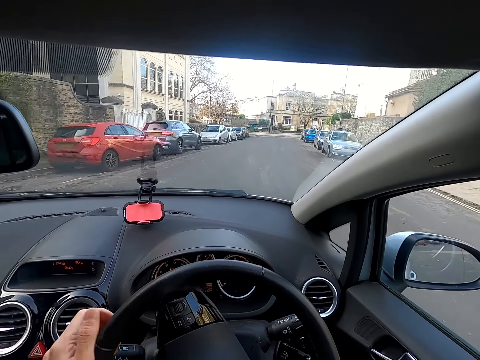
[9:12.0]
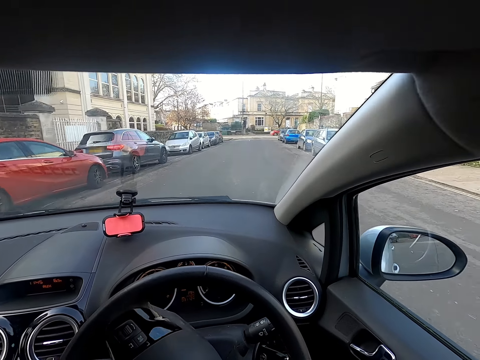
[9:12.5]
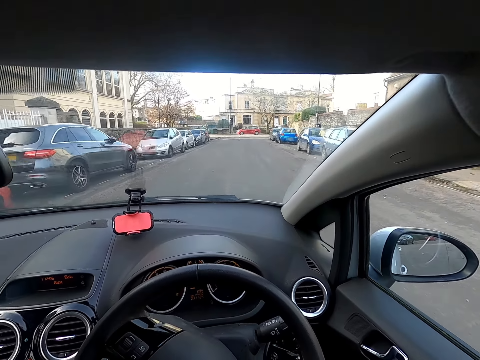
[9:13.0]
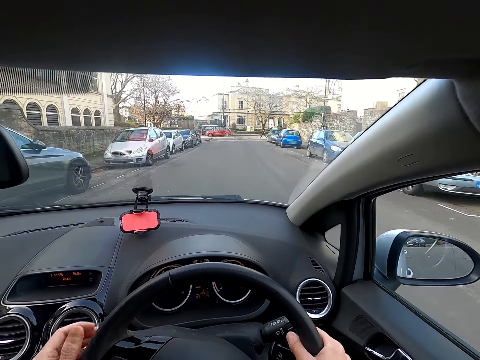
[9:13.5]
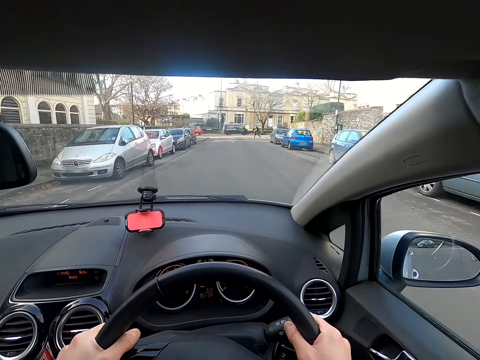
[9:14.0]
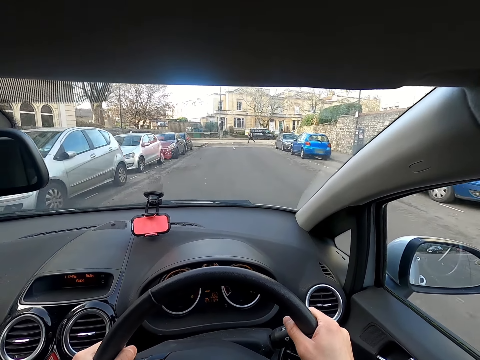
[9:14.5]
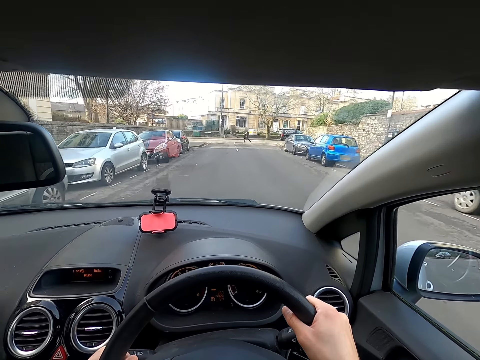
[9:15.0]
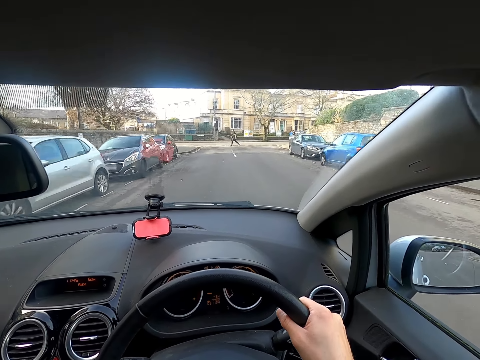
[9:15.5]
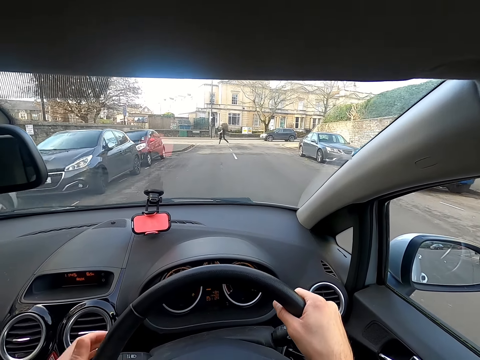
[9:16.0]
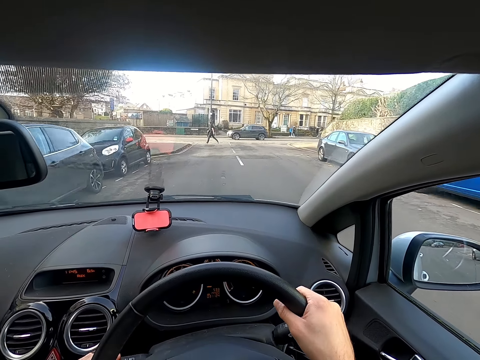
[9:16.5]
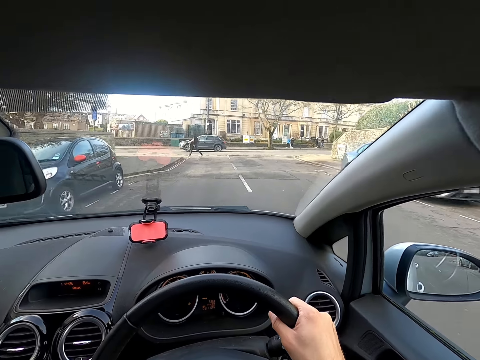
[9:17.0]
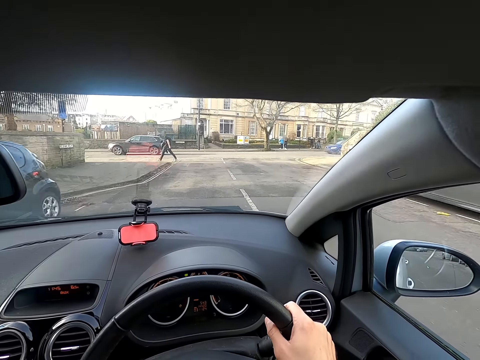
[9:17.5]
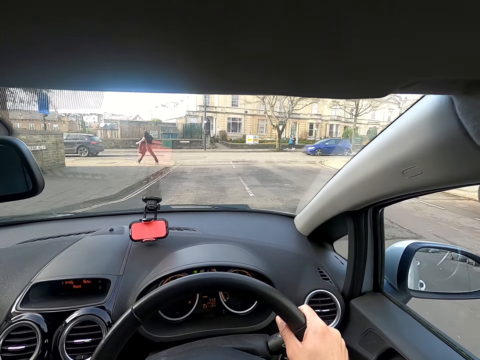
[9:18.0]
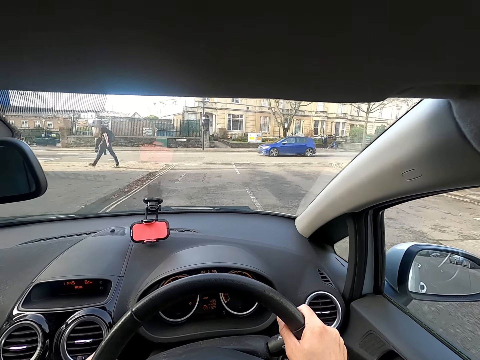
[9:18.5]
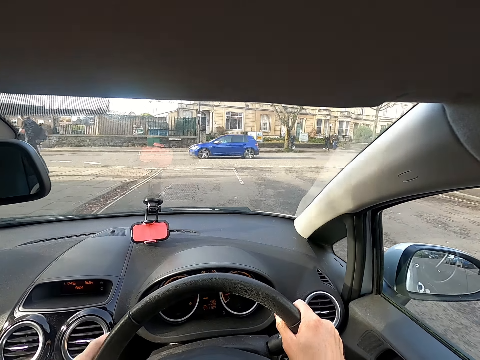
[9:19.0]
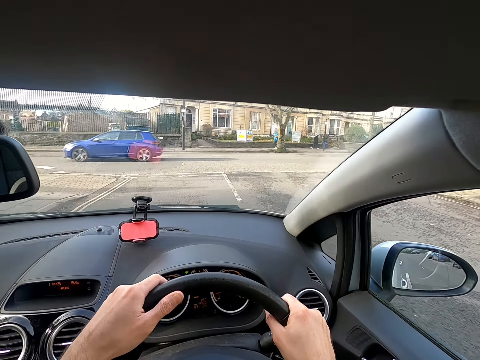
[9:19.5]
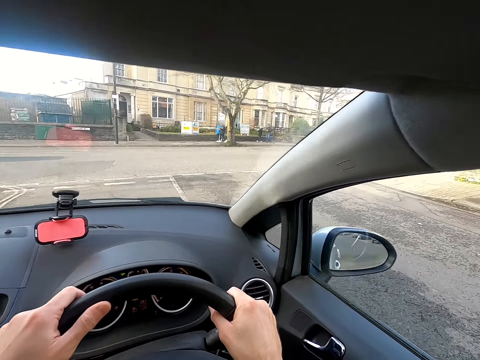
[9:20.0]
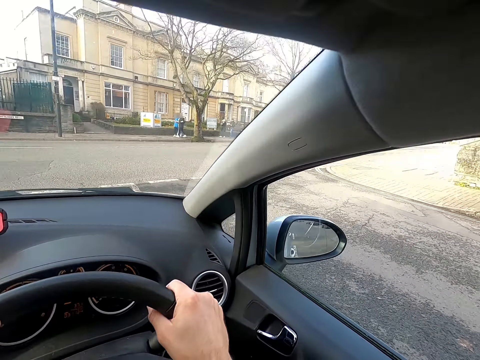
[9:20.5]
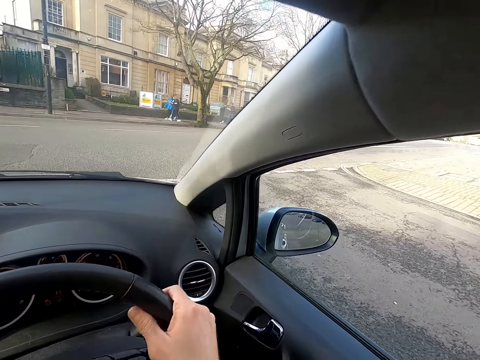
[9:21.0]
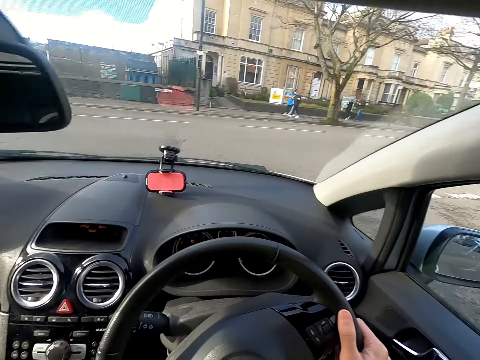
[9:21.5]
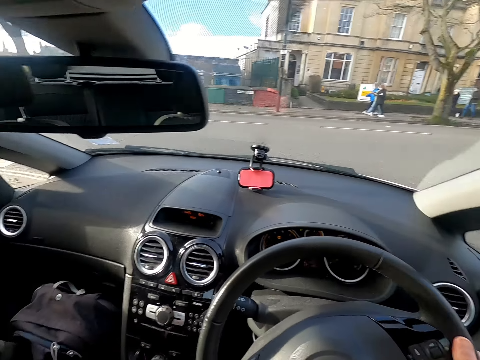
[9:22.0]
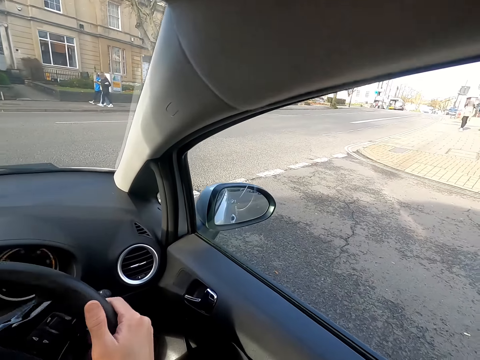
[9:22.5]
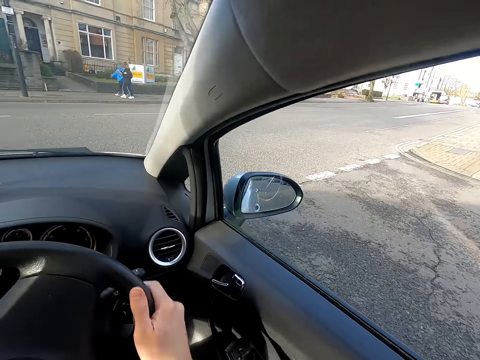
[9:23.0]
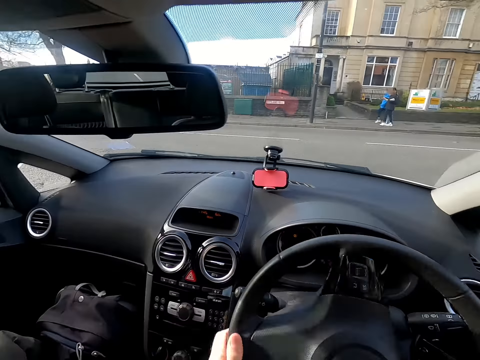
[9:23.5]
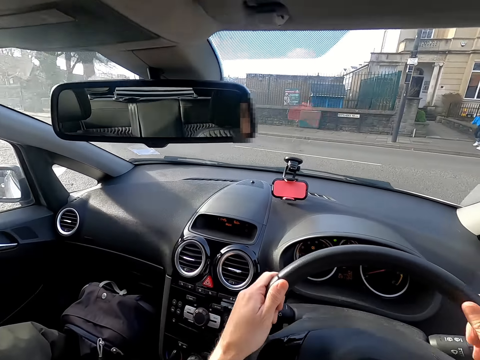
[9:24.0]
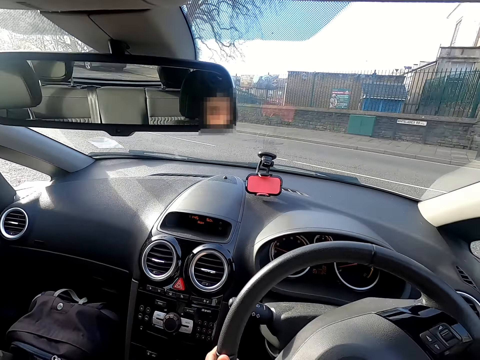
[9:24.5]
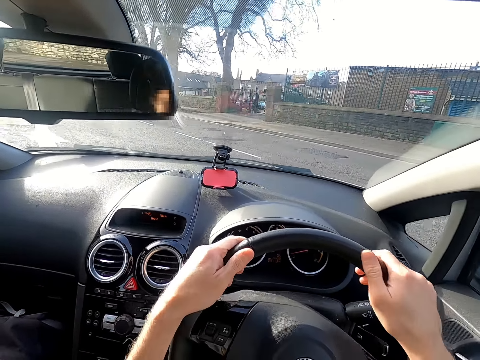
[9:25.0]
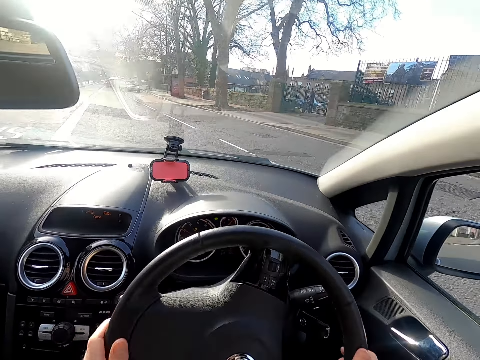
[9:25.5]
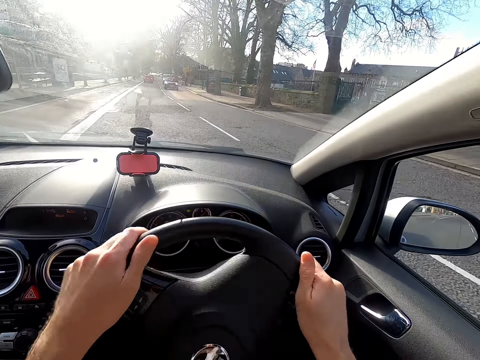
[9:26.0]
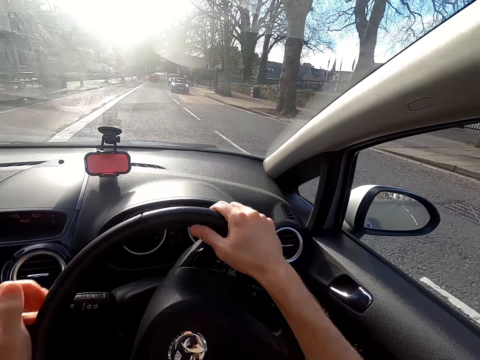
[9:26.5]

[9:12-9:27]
The camera wearer shifts the gear in the car with his left hand. He looks right. He looks left. He turns the steering.

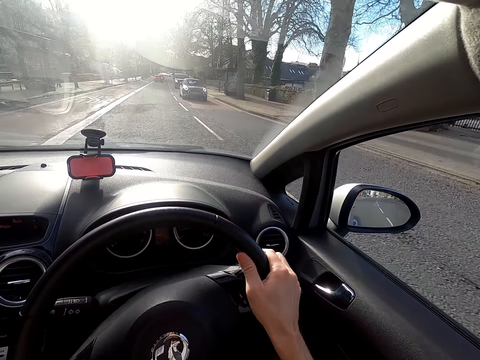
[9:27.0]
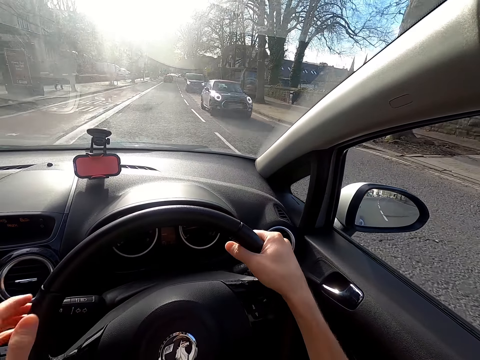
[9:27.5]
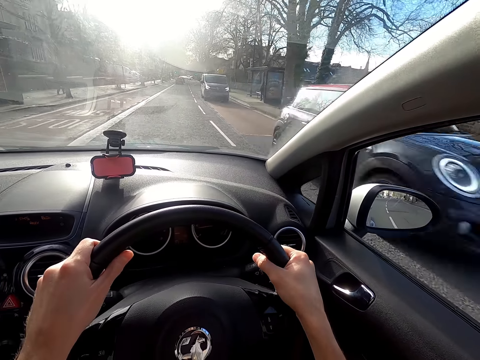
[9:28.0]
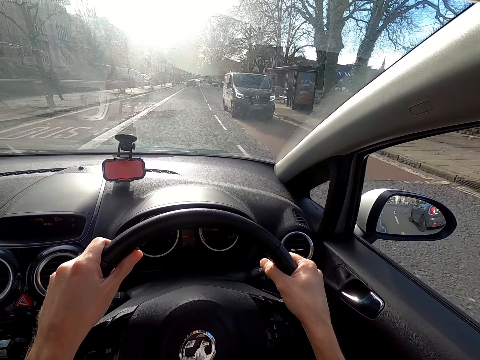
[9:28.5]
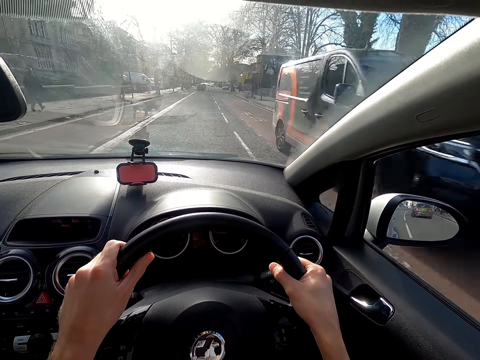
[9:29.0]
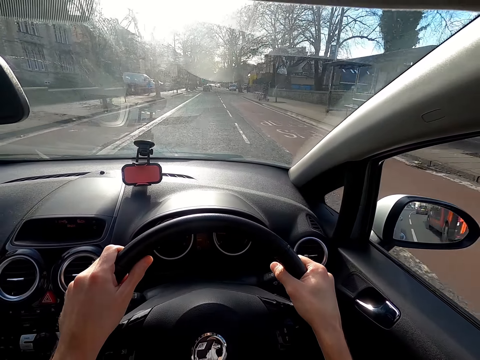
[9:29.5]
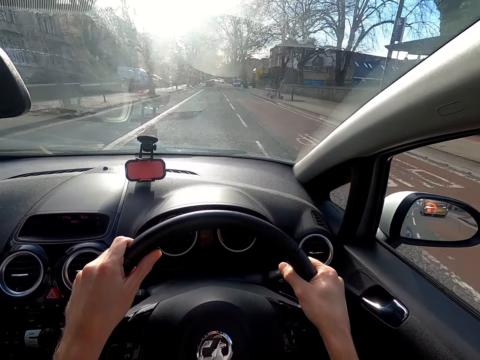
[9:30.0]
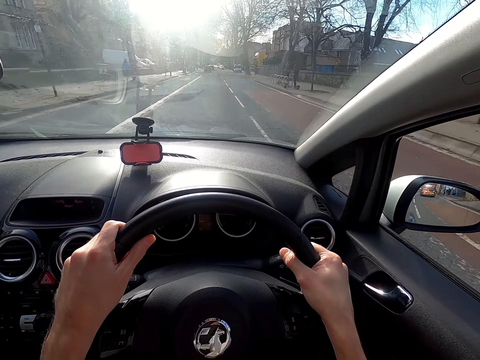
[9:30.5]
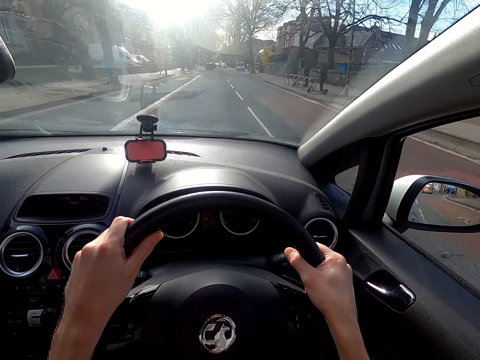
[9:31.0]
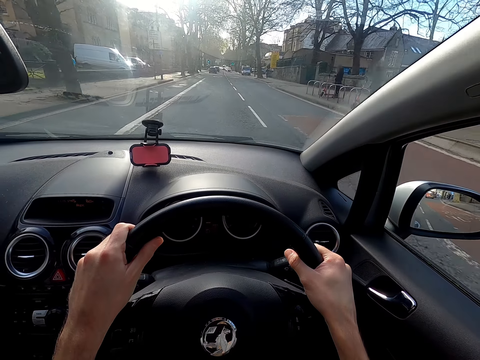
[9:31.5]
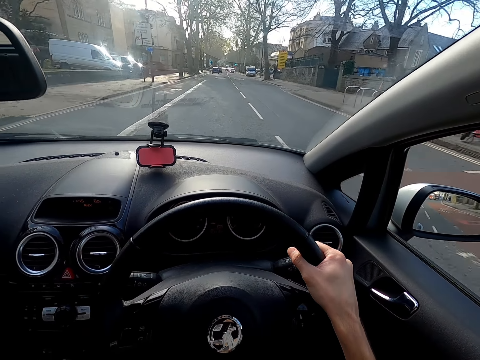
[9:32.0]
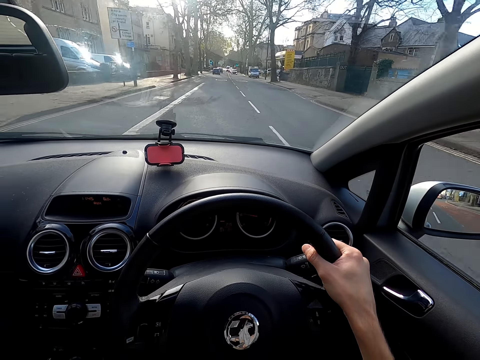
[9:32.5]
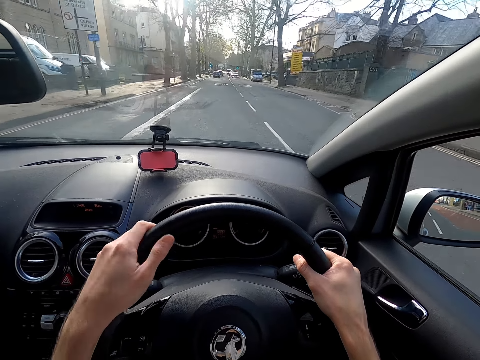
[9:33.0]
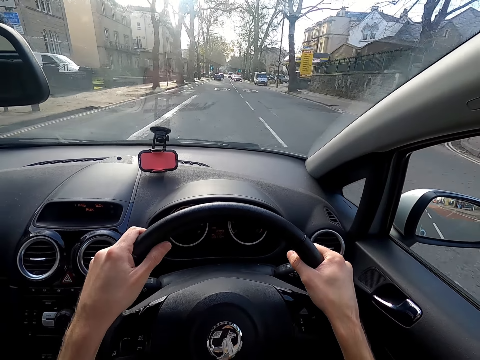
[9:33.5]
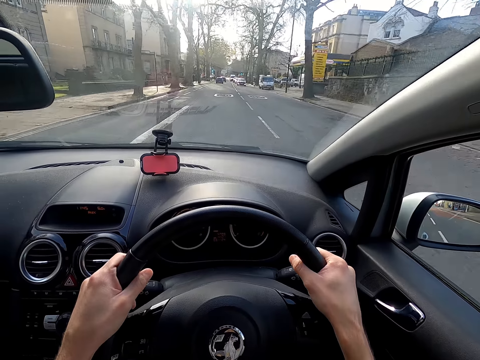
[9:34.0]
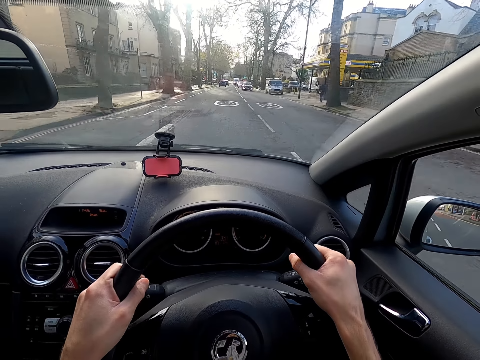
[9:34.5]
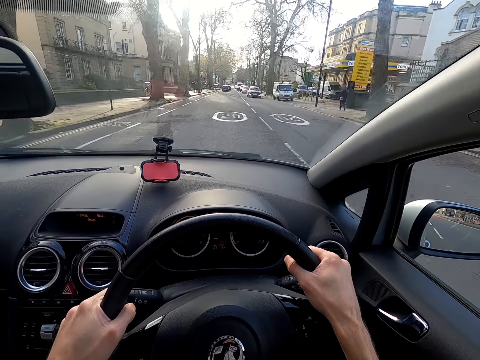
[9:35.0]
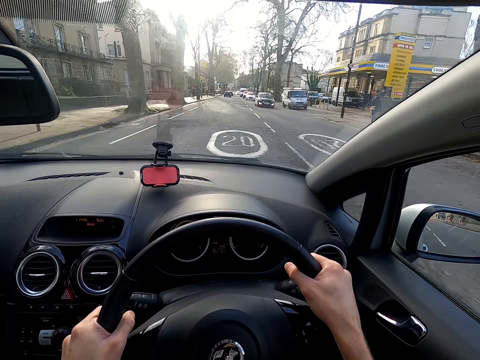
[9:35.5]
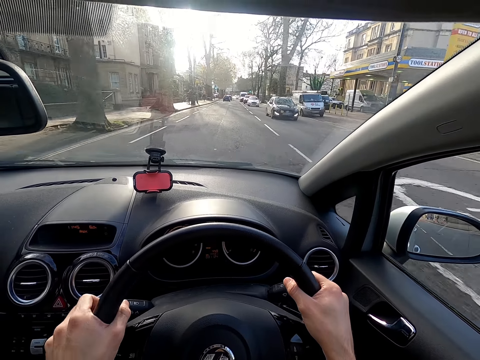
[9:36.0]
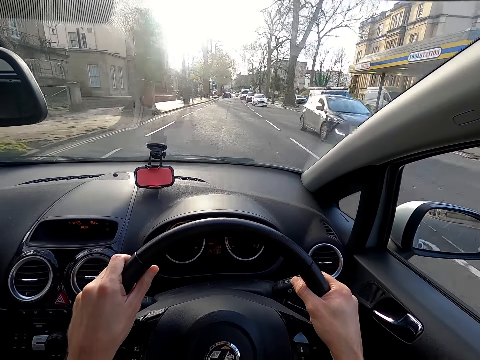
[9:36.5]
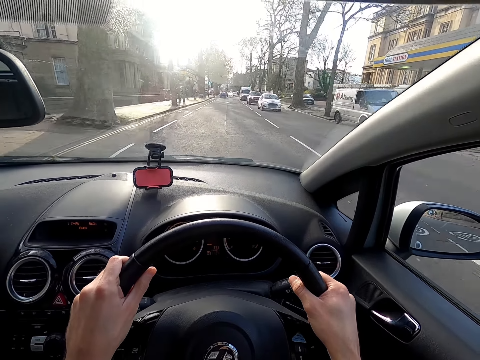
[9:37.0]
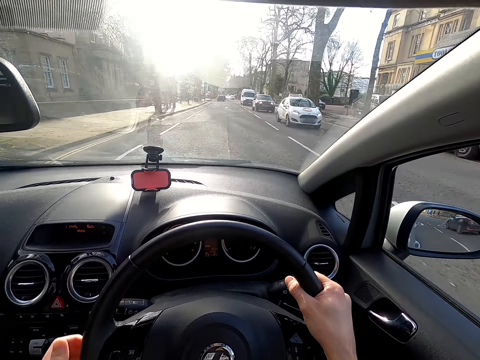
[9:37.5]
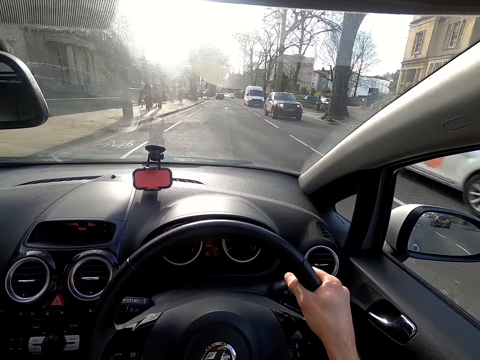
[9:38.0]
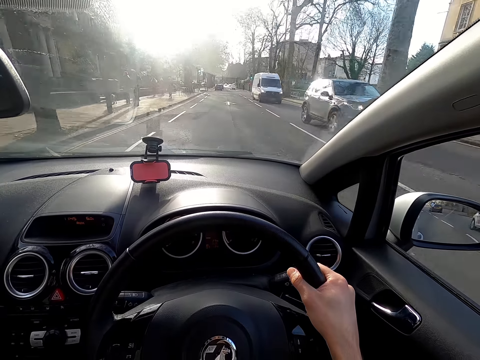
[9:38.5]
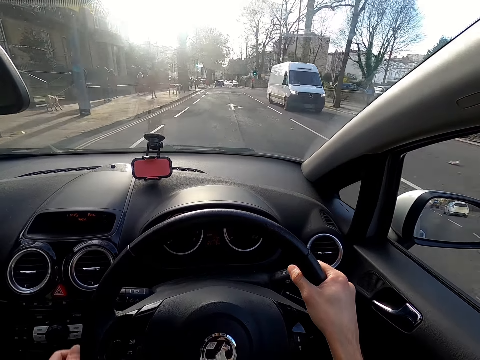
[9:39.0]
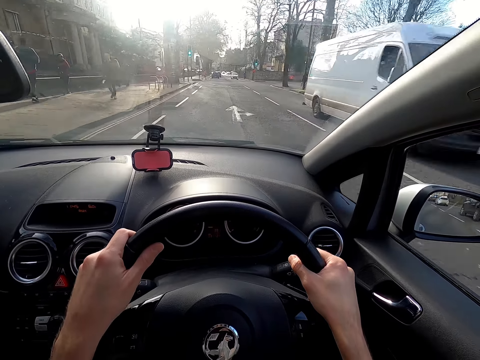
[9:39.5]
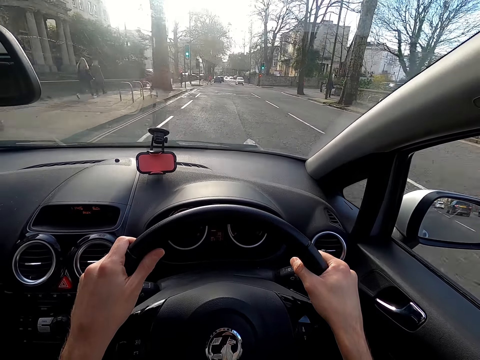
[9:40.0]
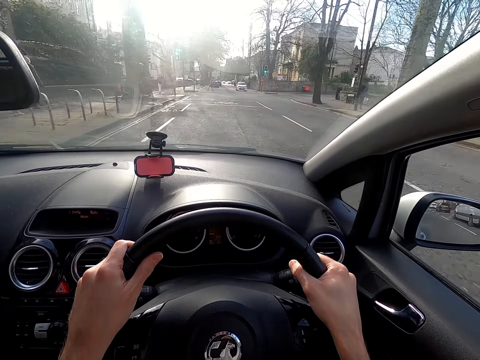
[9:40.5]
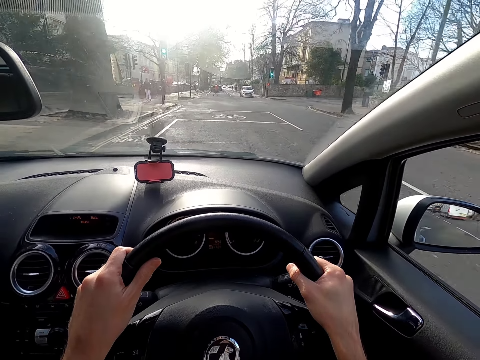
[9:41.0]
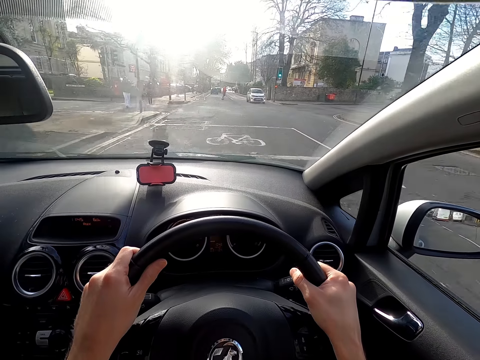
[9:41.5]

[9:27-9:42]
A car drives past the camera wearer. The camera wearer drives the car. A car drives past them repeatedly. A van drives past them.
